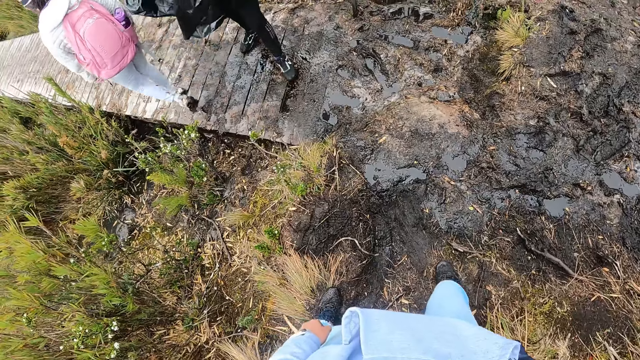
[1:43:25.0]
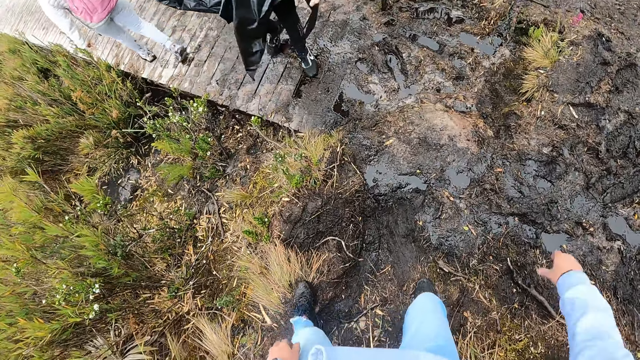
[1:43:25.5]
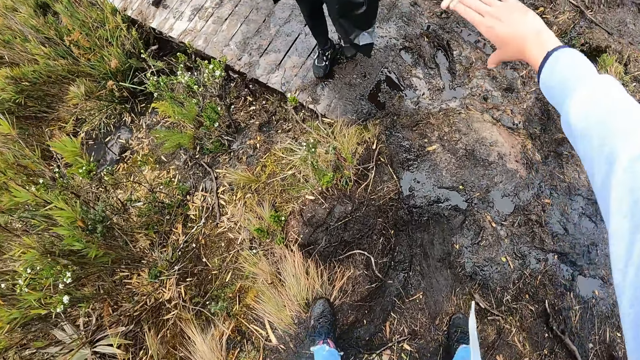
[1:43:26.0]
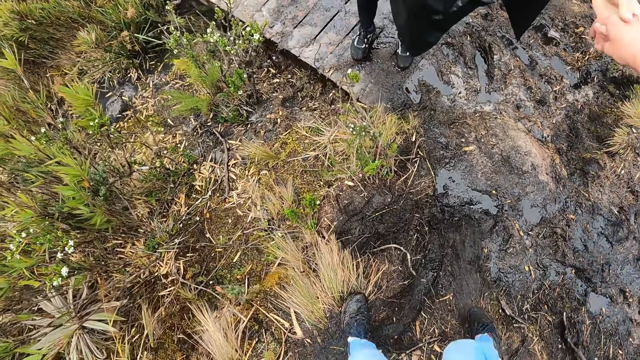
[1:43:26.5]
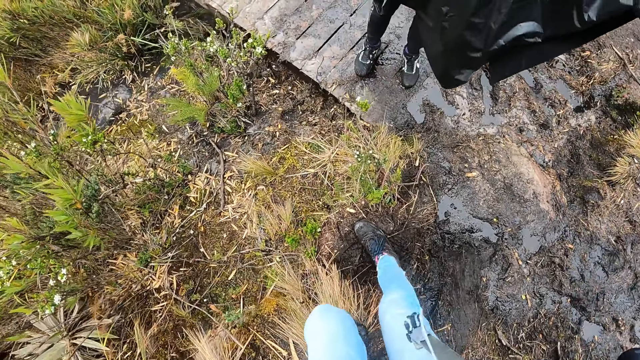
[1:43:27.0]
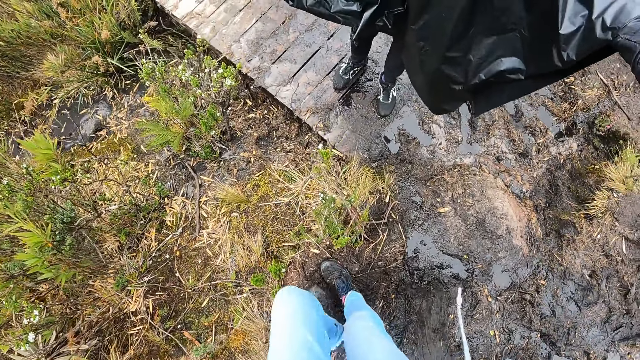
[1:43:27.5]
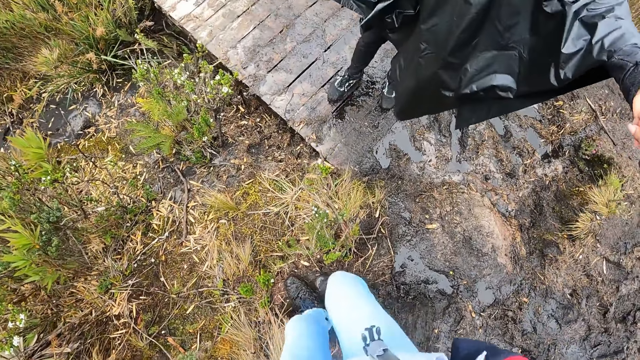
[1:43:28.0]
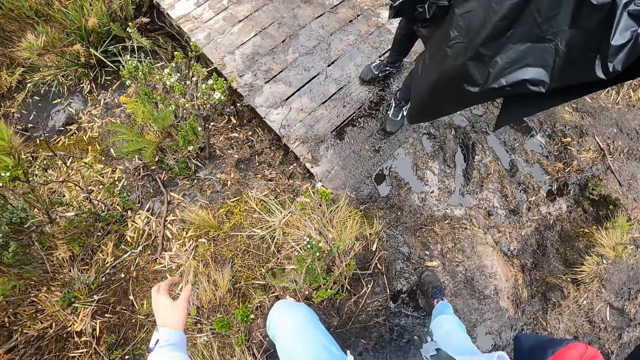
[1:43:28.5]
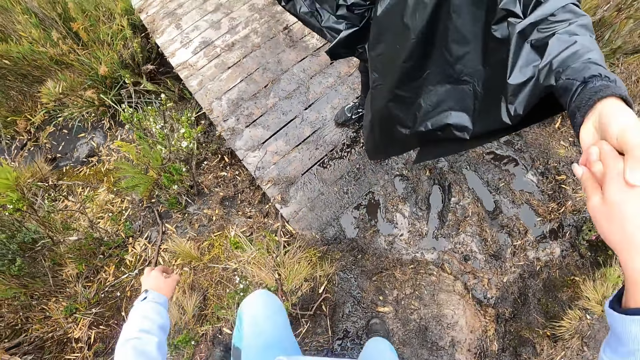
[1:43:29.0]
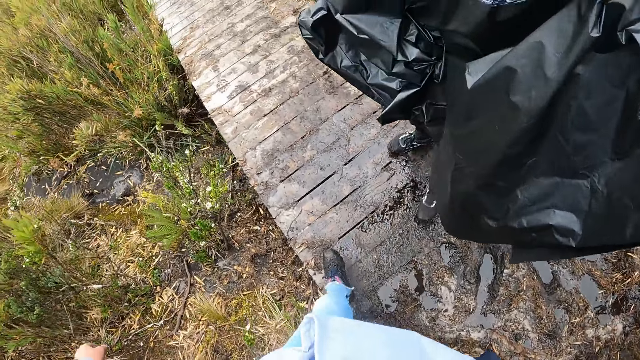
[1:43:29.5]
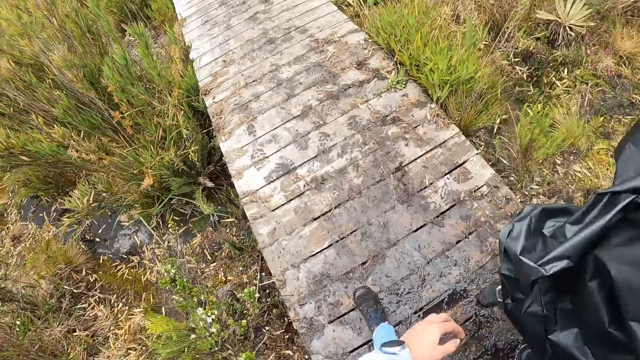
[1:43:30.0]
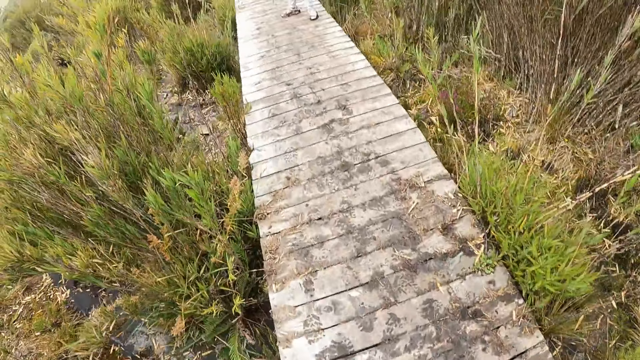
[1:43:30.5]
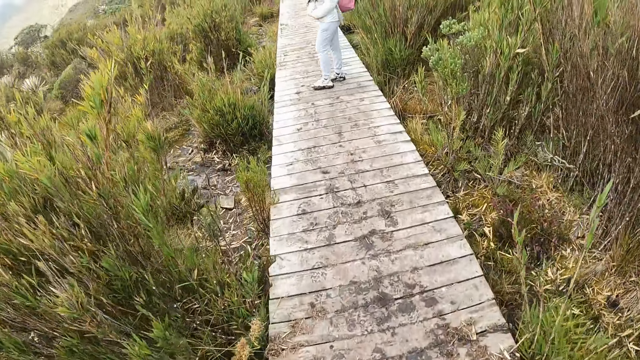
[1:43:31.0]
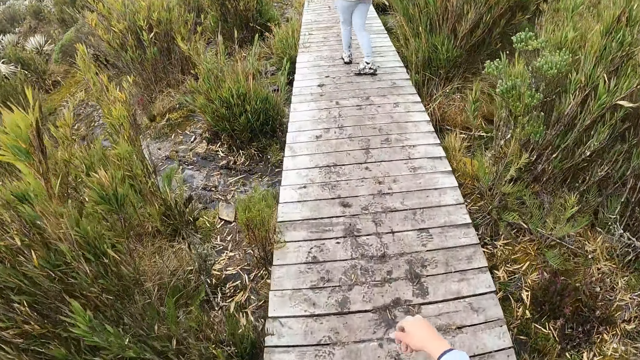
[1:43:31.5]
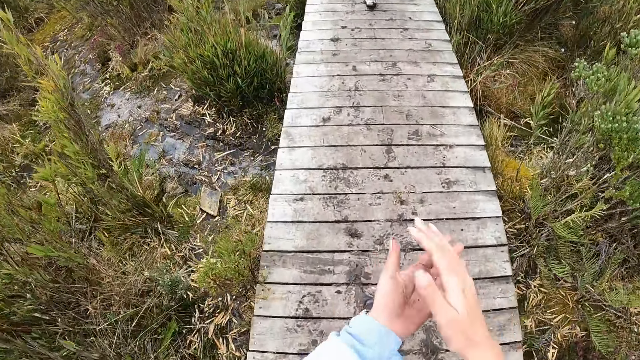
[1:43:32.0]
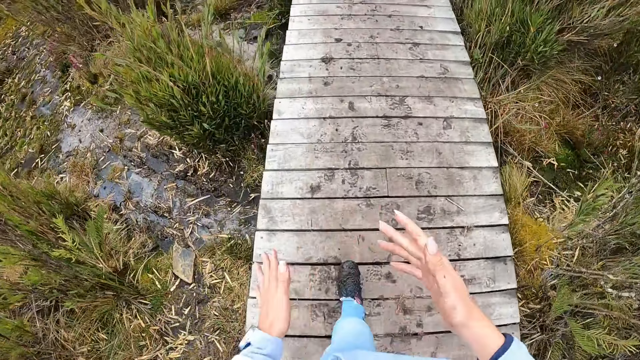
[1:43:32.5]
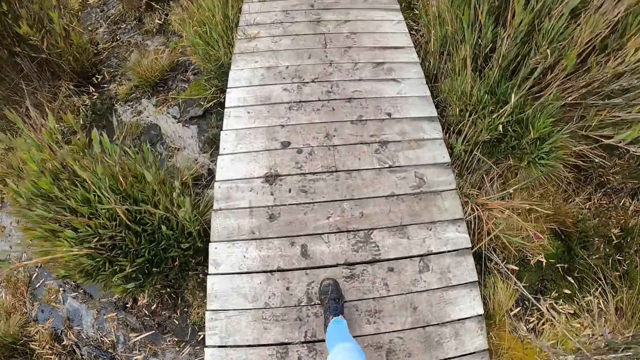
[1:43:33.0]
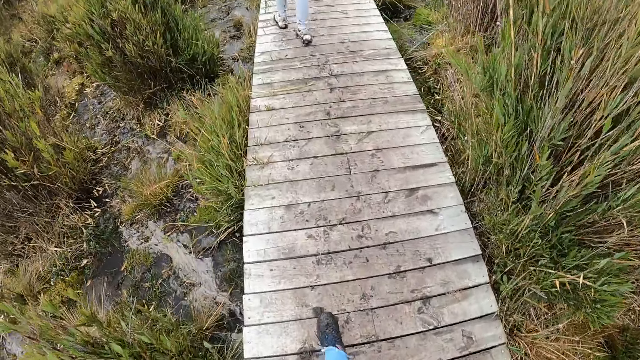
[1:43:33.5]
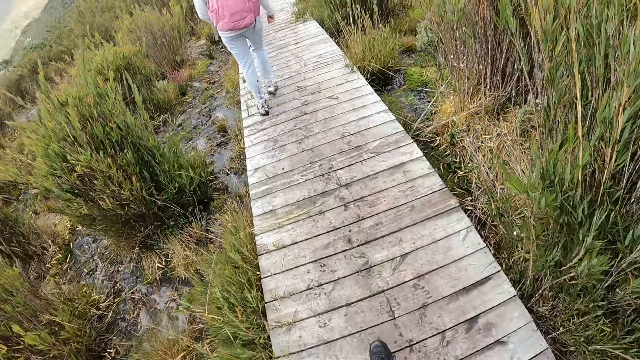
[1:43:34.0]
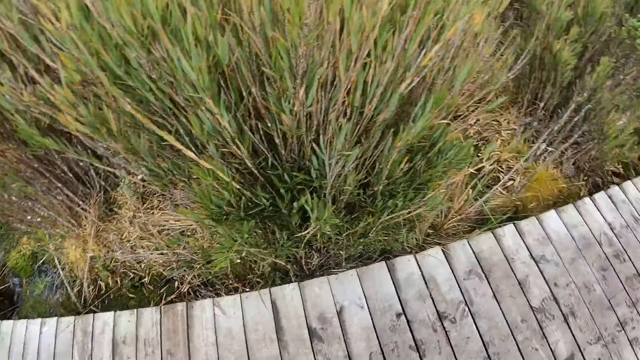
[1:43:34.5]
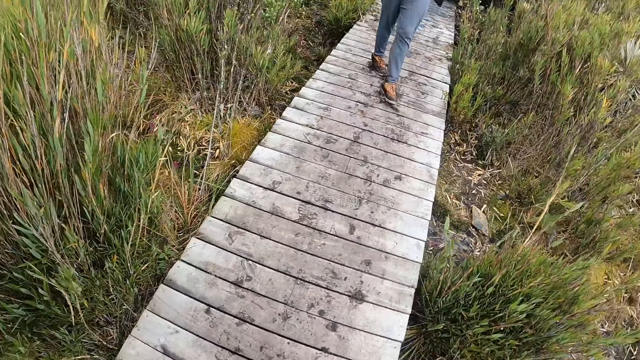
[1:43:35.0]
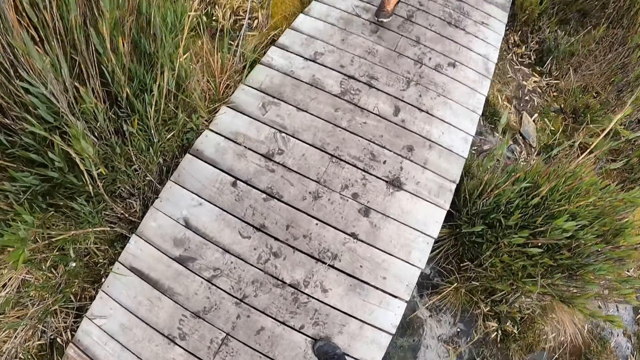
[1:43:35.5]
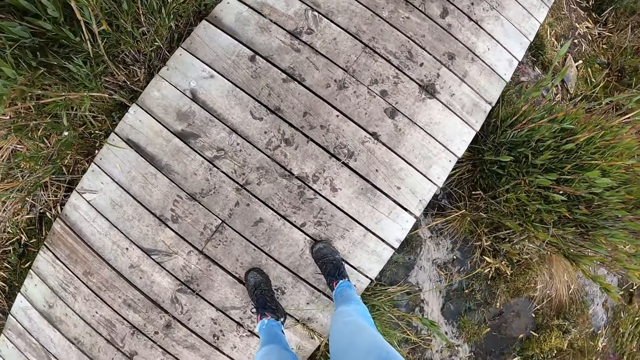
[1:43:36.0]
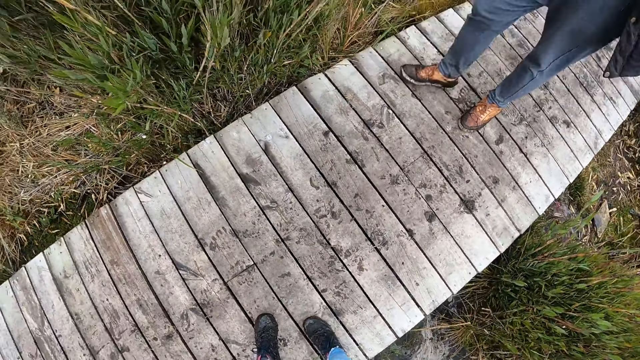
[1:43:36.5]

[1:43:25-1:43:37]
The camera wearer holds a man with her right hand. The man holds the camera wearer's hand. The camera wearer walks on a pavement. She wipes her hands.

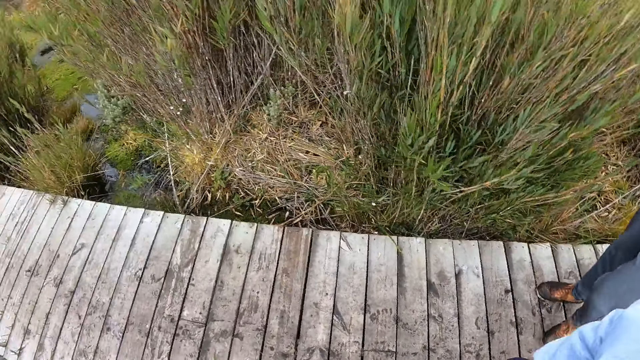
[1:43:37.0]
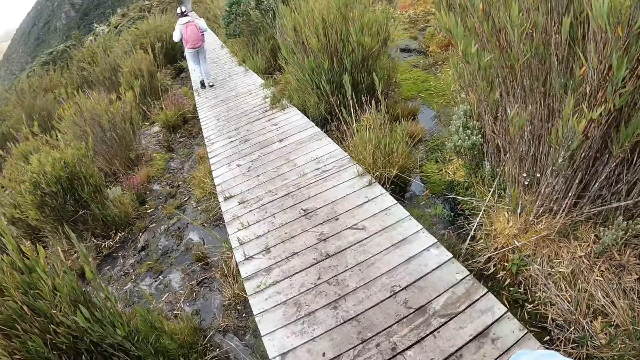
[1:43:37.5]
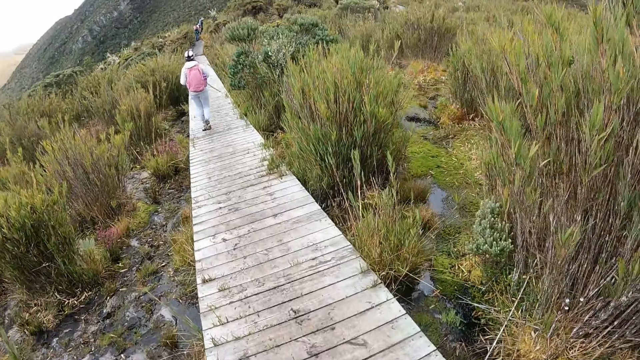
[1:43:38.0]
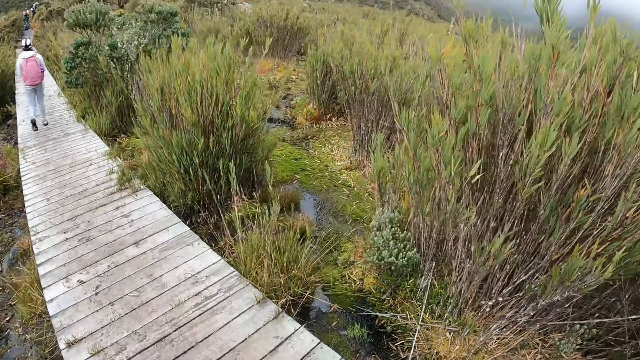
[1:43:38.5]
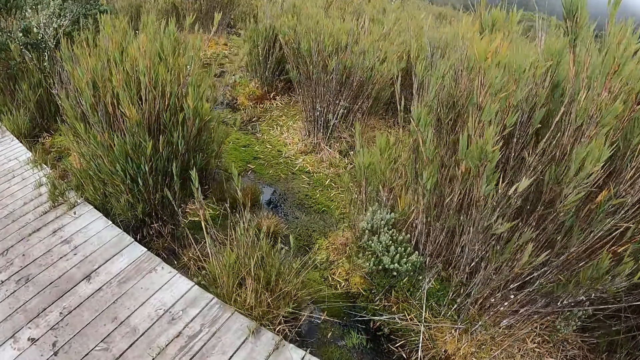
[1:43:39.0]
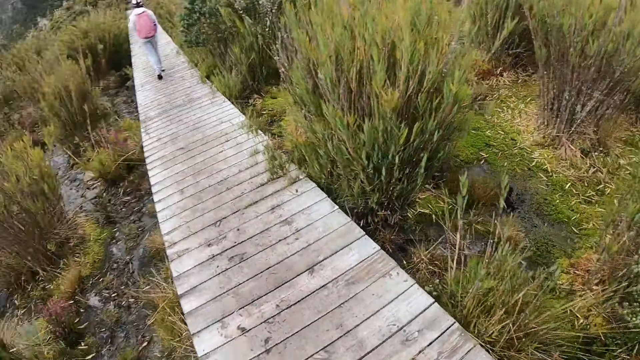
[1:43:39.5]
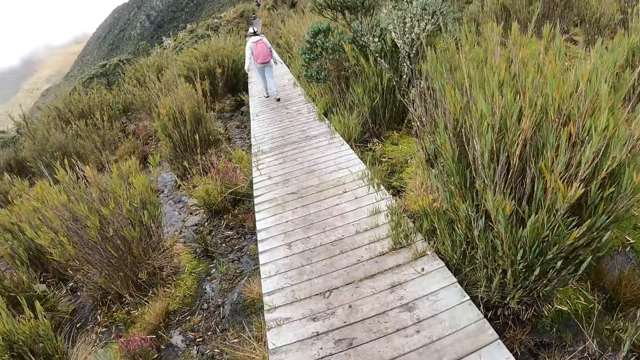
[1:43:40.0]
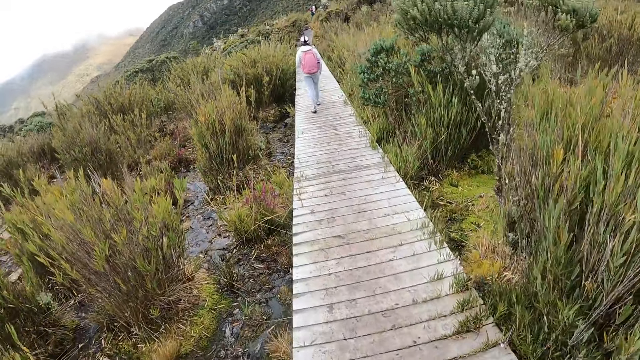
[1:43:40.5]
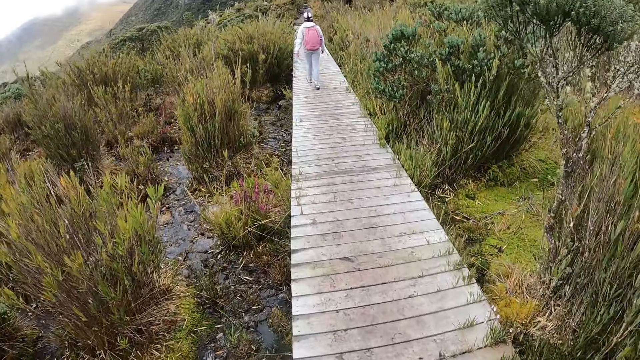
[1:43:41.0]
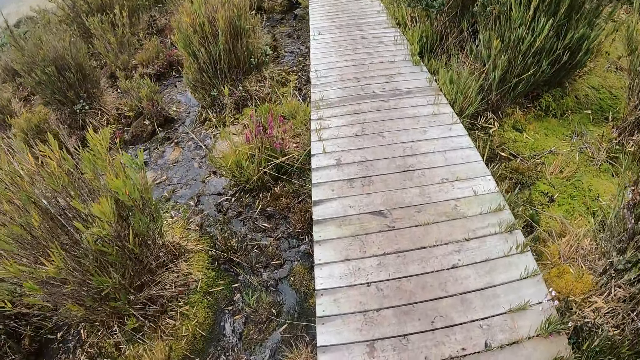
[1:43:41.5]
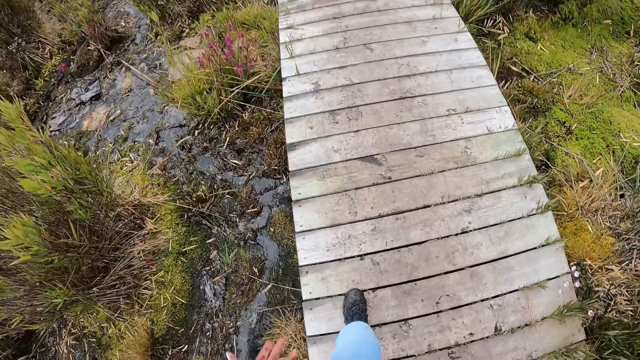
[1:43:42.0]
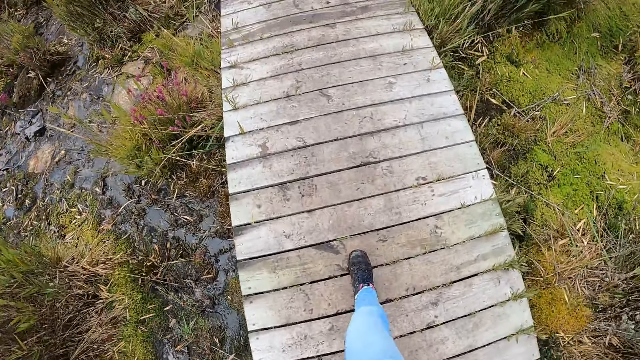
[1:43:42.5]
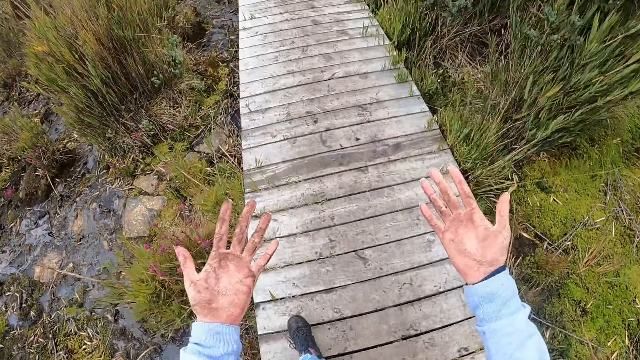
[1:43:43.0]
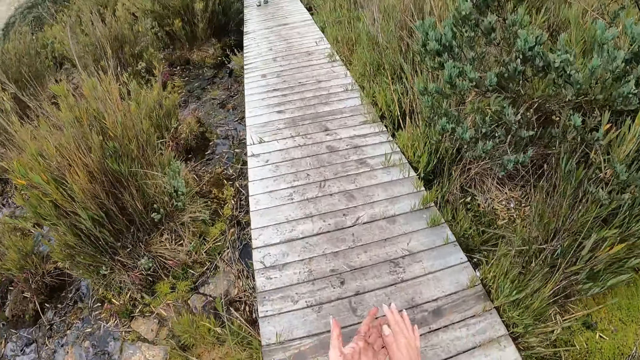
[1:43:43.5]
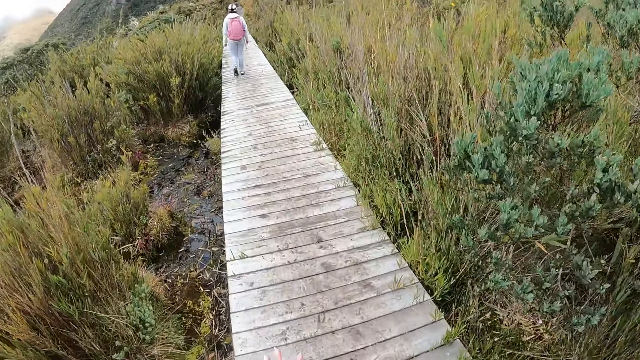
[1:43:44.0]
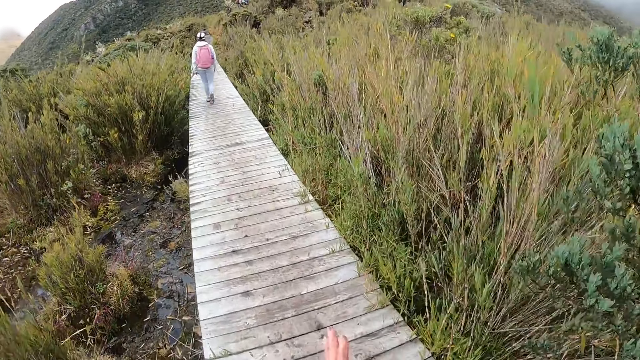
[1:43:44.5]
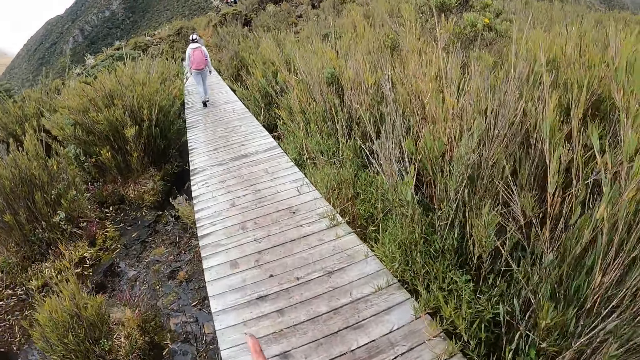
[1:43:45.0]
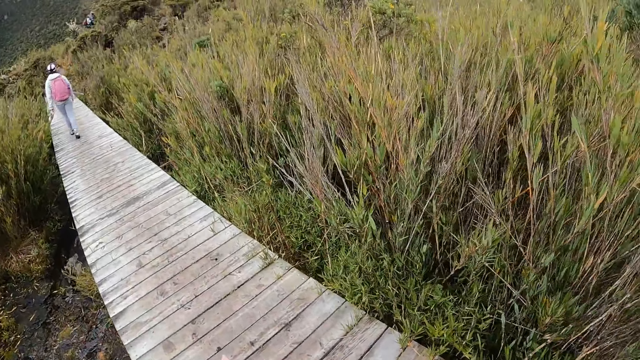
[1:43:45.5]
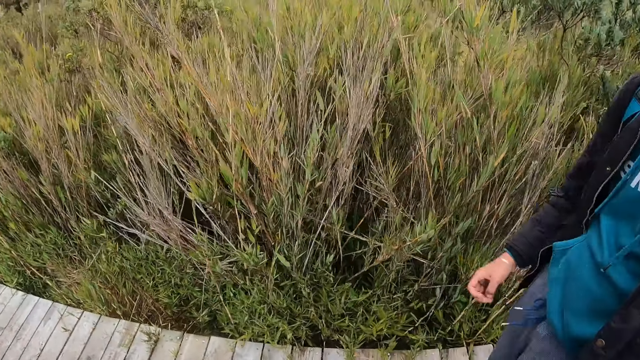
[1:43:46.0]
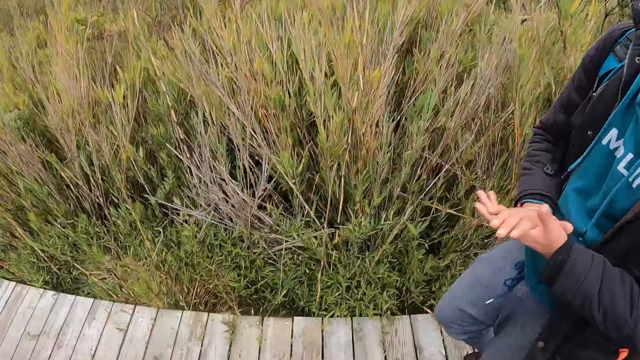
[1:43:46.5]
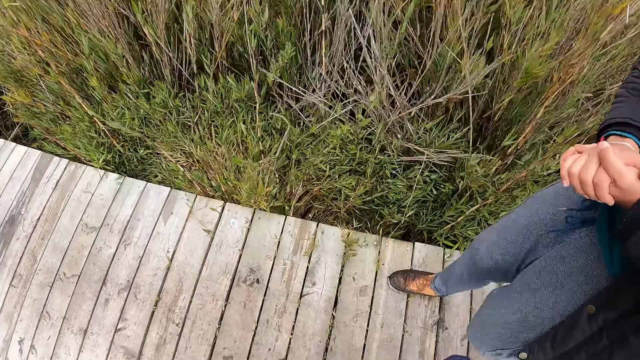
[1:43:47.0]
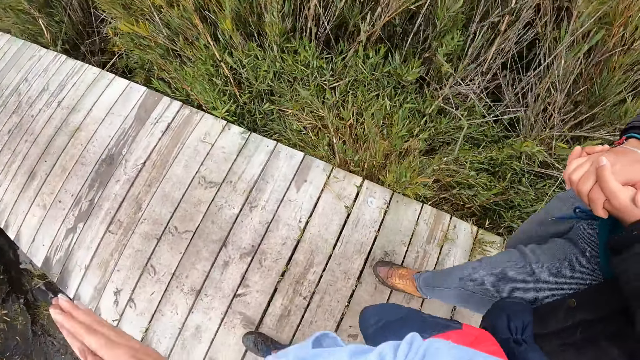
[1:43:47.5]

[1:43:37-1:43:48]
The camera wearer wipes hands. The man claps both hands. The camera wearer looks around.
